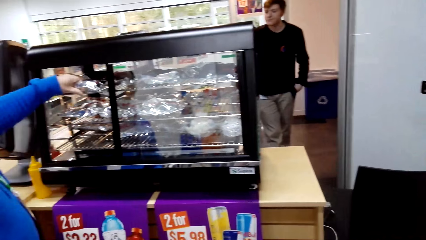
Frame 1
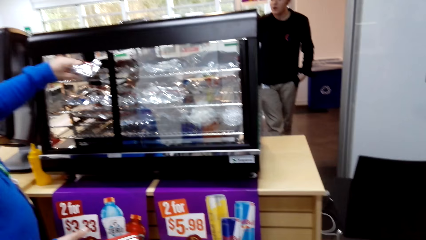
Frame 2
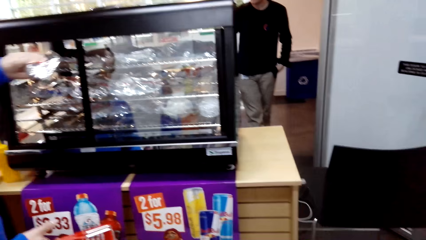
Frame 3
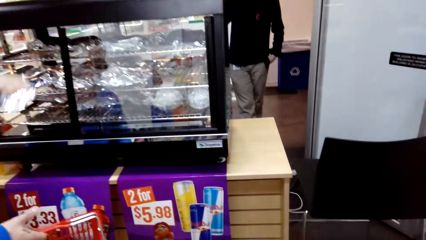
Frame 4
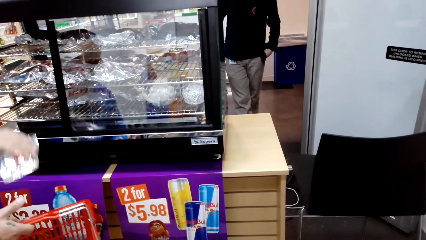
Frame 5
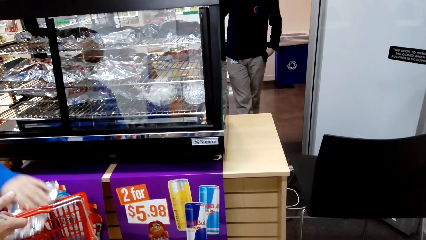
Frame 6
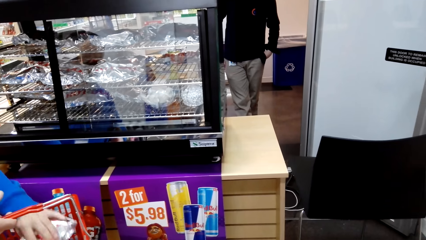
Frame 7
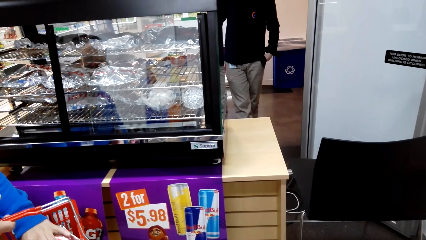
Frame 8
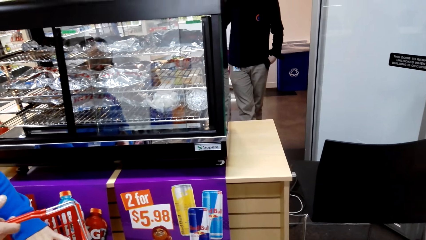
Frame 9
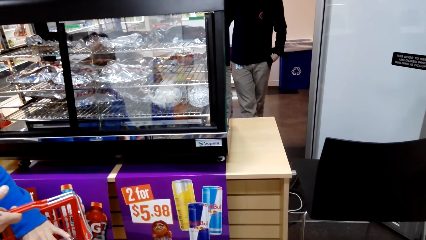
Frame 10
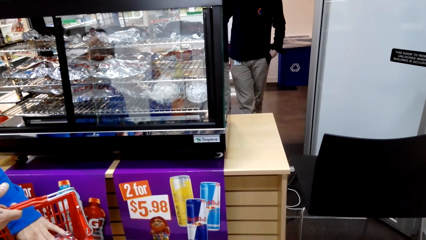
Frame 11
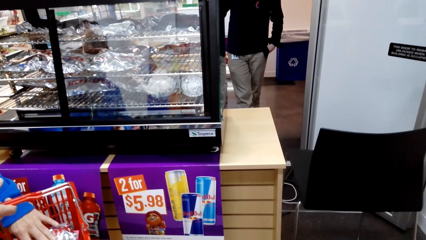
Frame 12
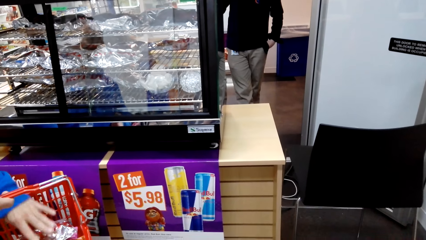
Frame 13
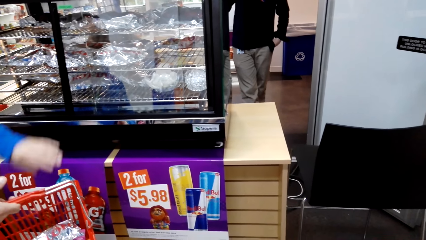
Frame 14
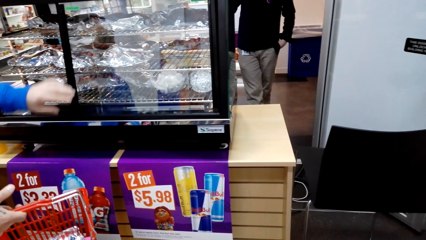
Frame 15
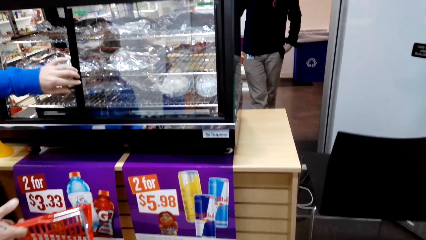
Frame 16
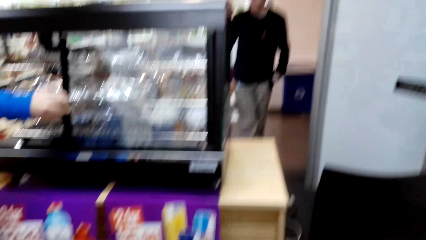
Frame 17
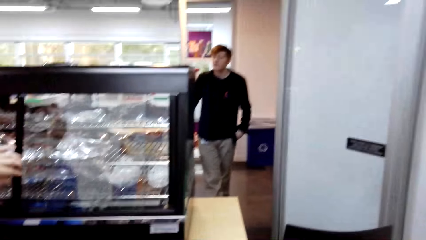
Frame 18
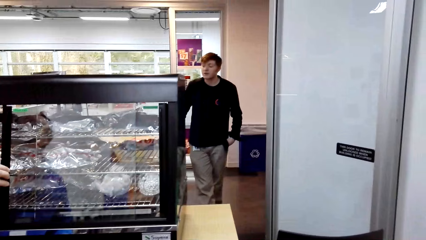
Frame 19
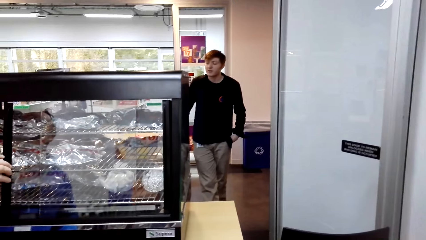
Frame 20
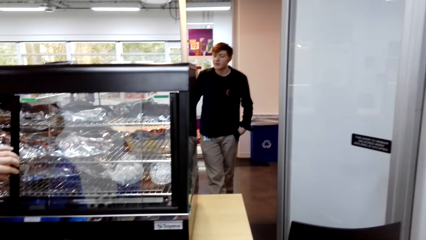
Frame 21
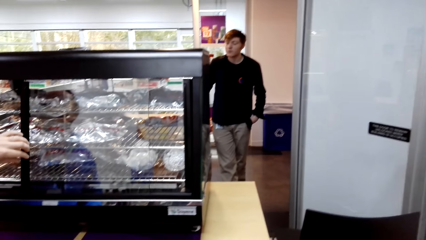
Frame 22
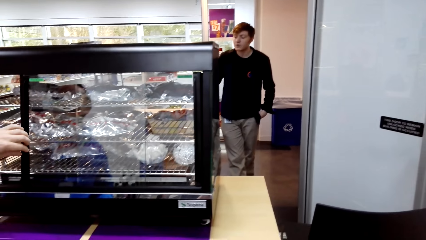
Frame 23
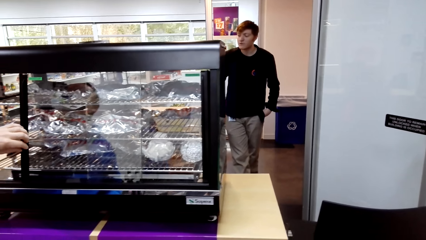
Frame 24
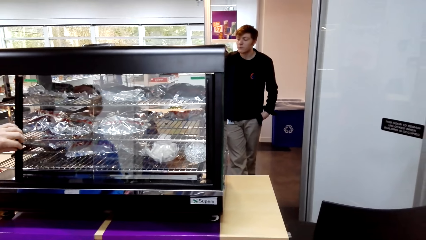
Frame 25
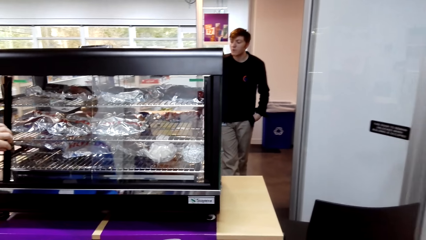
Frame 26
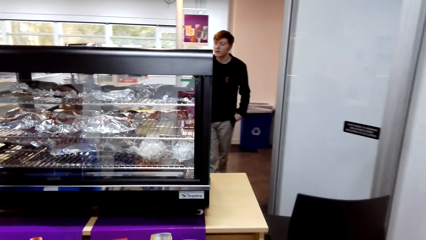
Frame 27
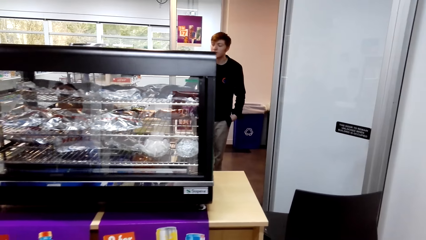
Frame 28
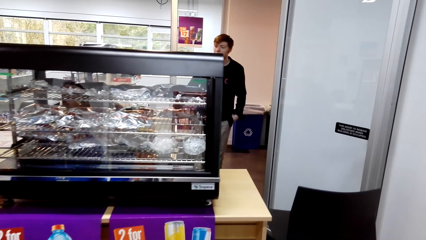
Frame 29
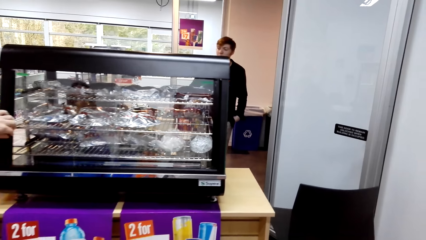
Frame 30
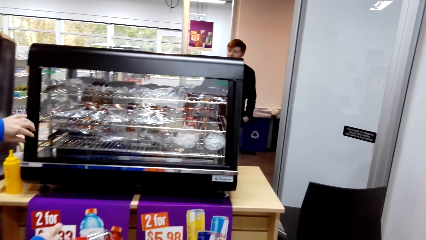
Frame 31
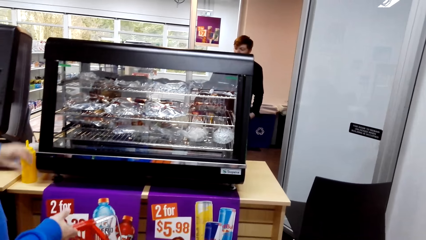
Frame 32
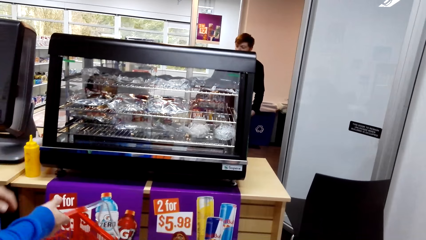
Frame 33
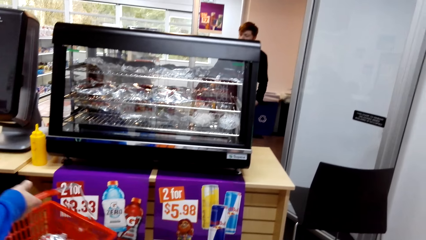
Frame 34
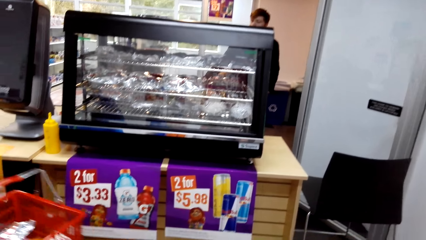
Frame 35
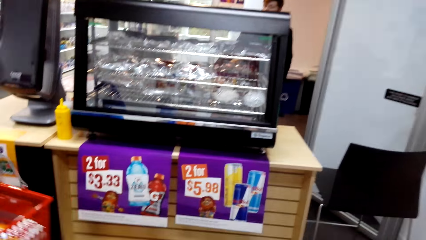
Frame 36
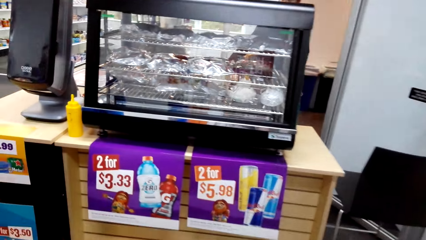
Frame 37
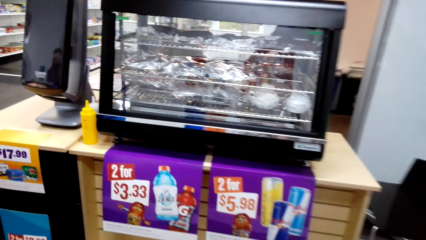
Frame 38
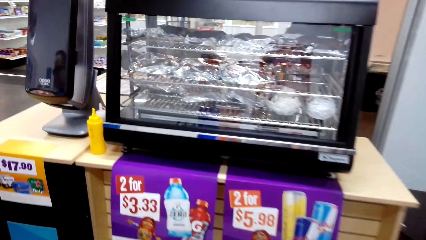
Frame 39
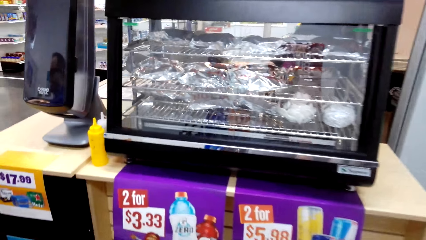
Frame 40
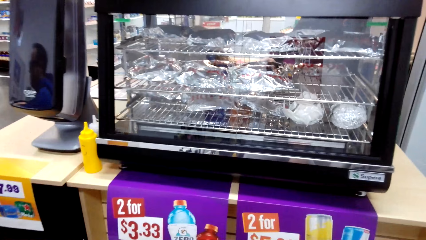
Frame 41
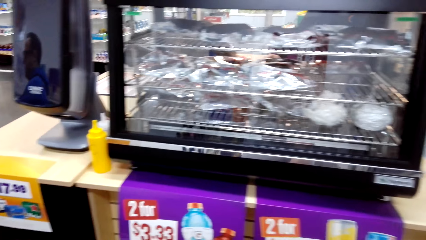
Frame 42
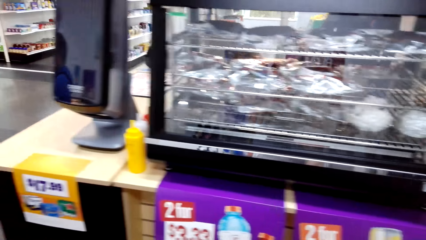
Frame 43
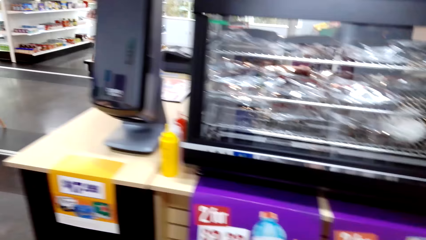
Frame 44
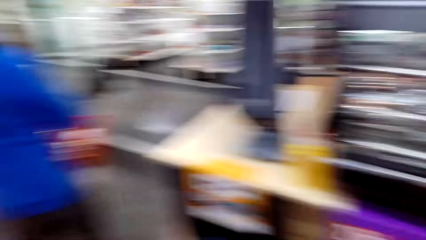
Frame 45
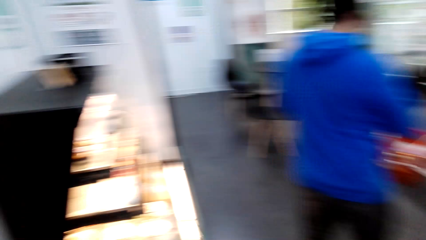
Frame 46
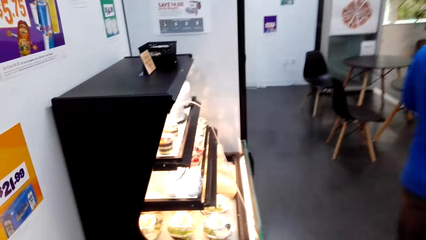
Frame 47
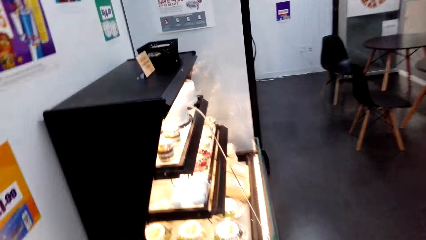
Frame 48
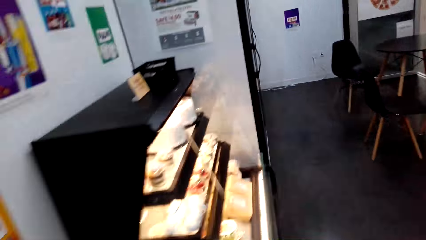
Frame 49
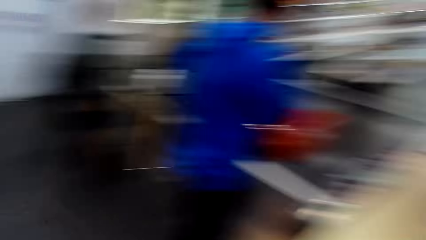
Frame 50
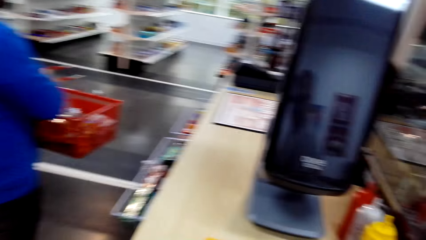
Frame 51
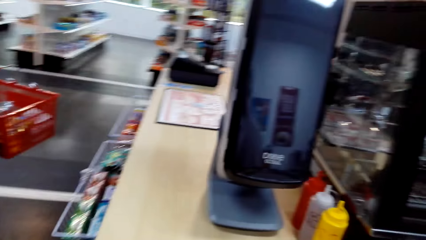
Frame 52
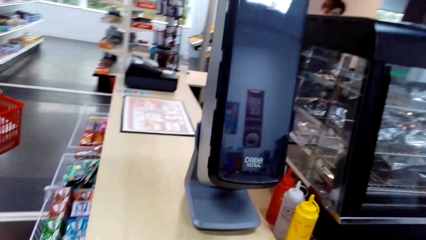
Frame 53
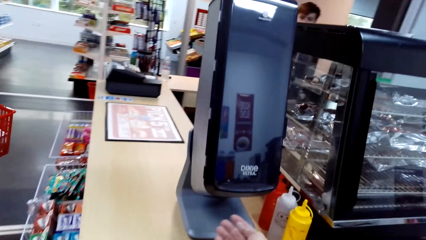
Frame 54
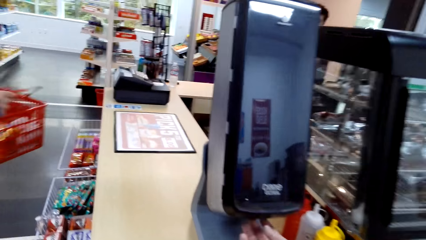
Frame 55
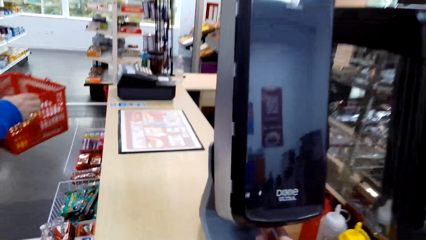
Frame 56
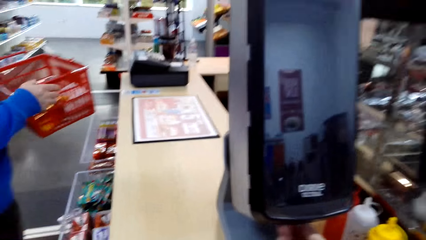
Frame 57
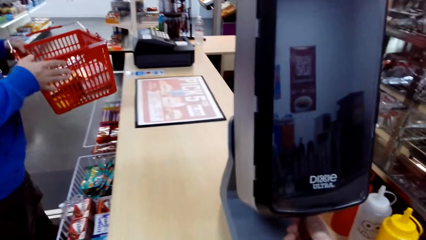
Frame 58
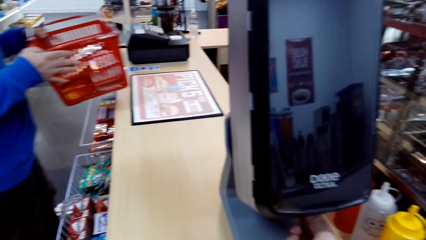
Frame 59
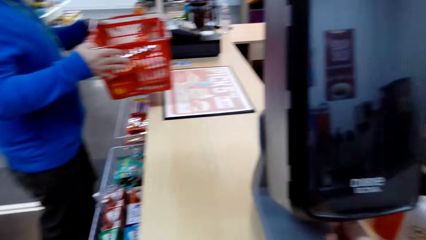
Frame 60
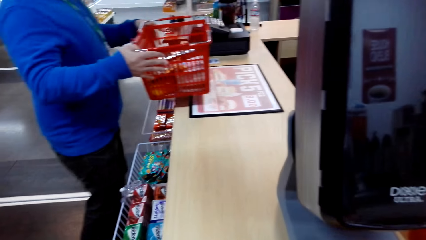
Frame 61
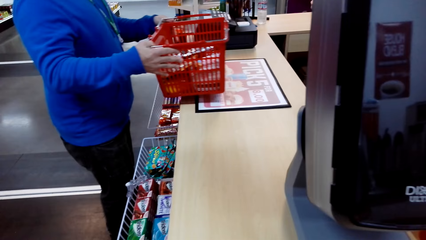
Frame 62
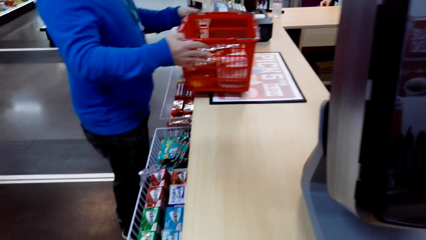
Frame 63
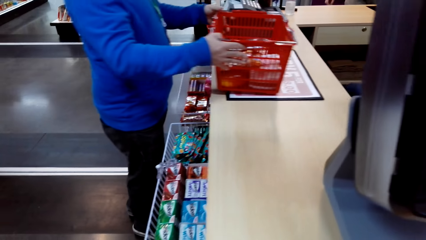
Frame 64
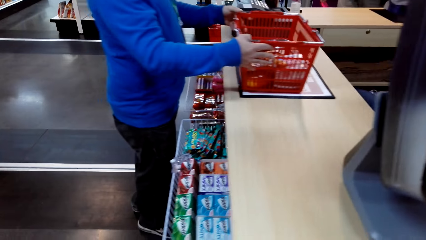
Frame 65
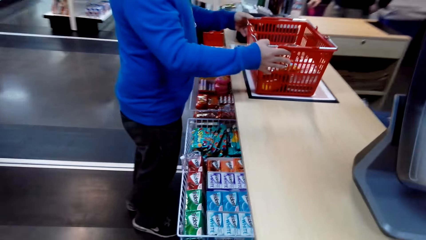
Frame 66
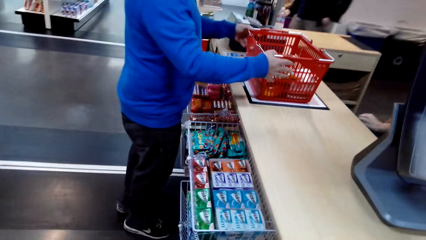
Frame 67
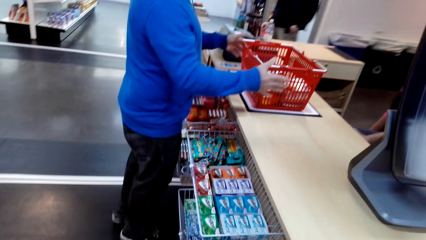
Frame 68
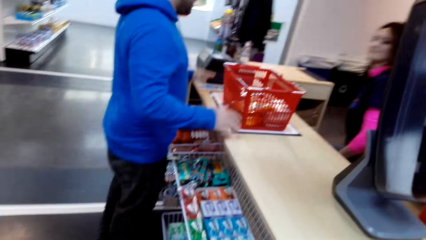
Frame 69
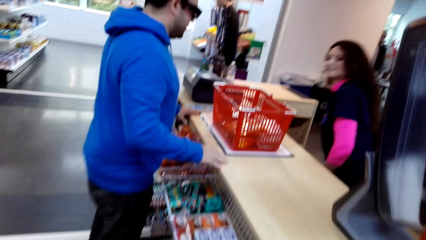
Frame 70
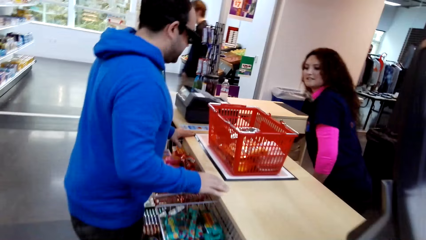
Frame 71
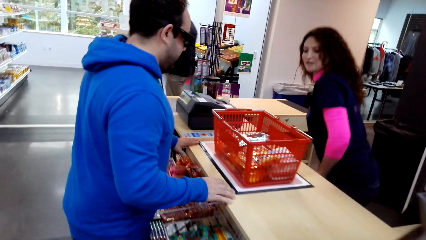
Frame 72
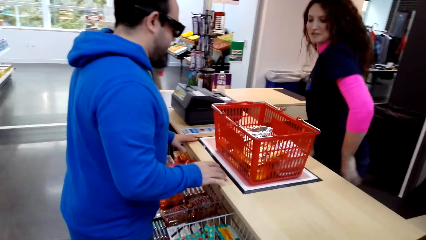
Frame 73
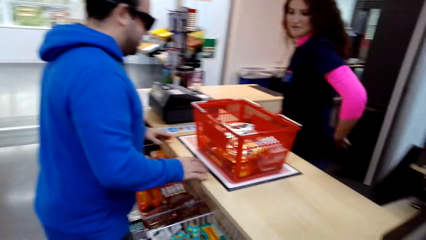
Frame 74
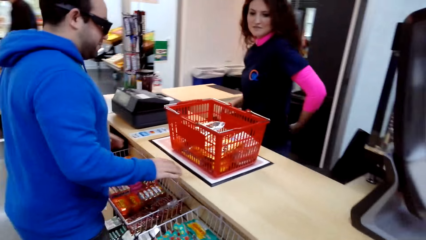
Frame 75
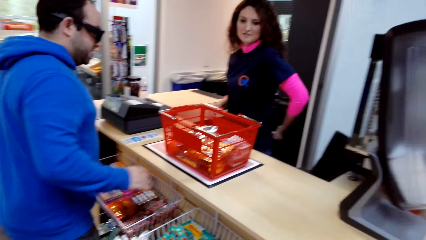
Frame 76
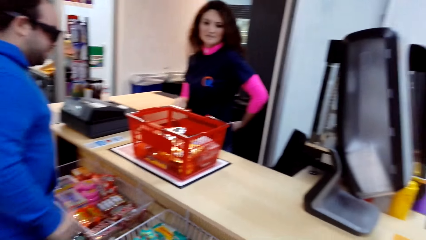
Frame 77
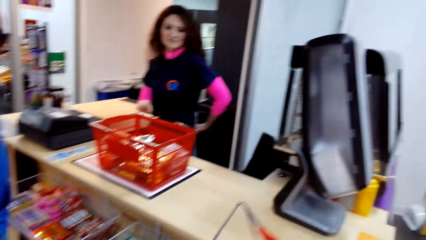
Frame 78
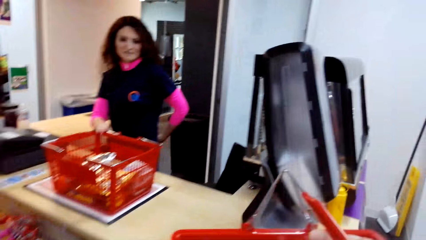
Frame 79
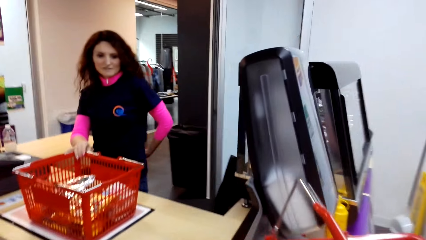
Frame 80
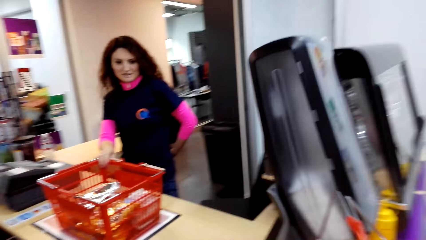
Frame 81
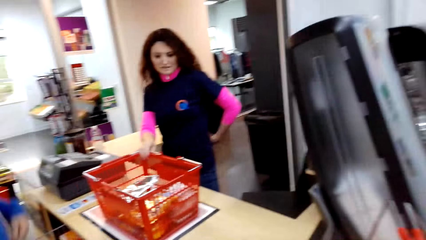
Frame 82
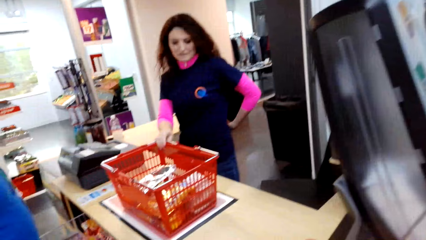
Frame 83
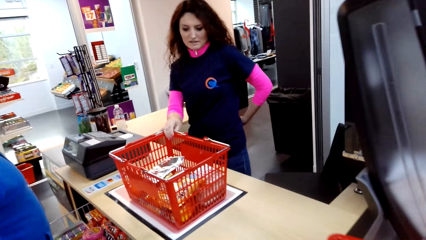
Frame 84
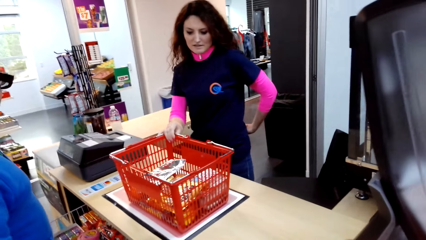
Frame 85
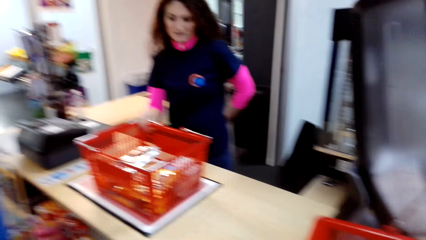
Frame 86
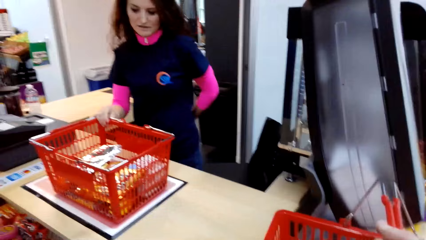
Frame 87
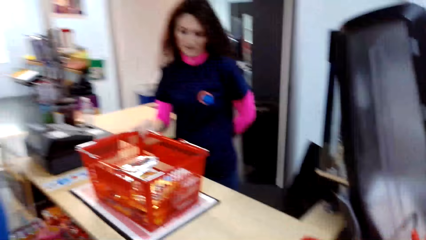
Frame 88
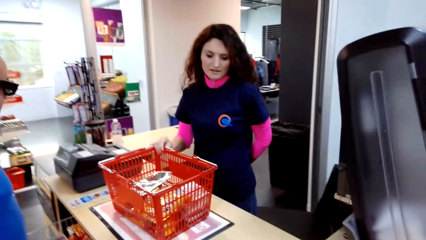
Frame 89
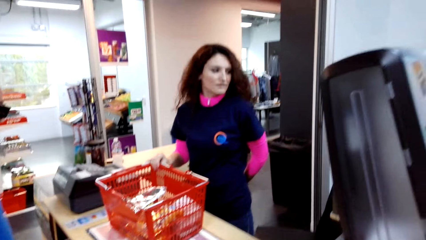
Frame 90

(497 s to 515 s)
The man picks a snack, puts the snack on the shopping basket and closes the display counter. The camera wearer looks around. They walk around the room. The man puts the shopping basket on the counter. The man talks with a cashier. The camera wearer puts the shopping basket on the counter. They turn around the room.
